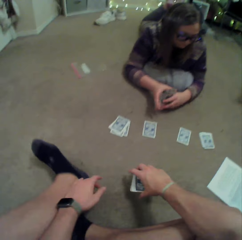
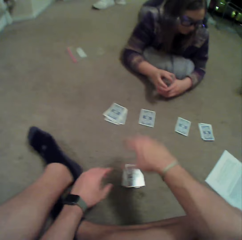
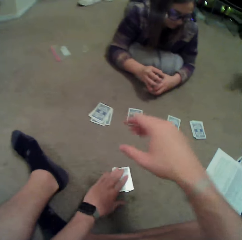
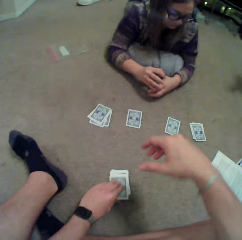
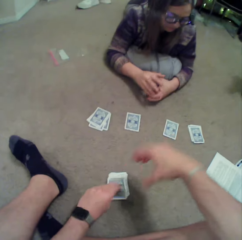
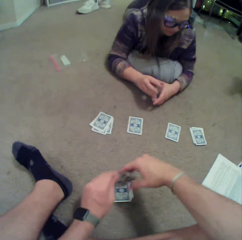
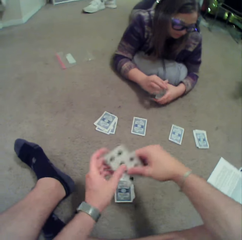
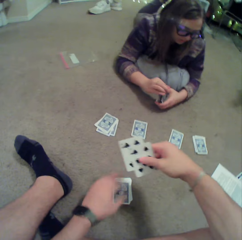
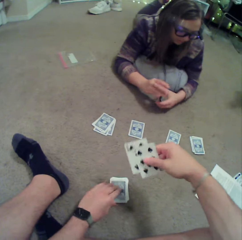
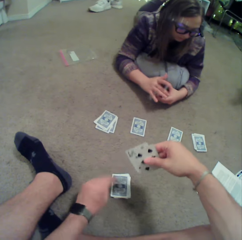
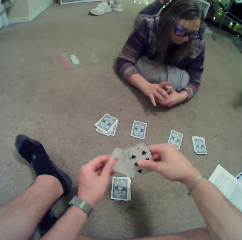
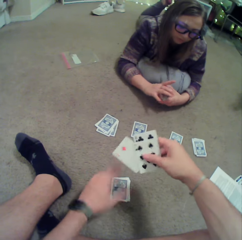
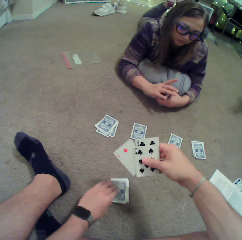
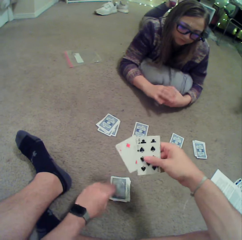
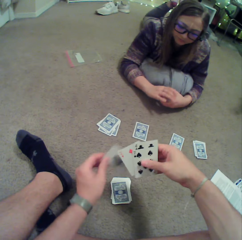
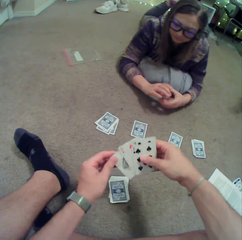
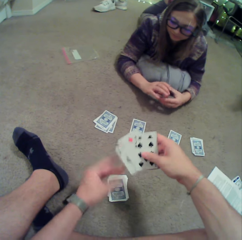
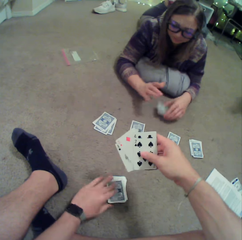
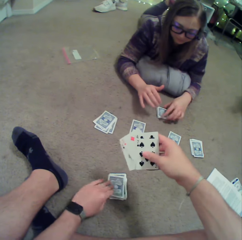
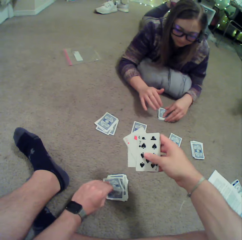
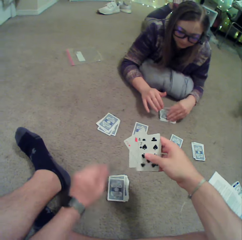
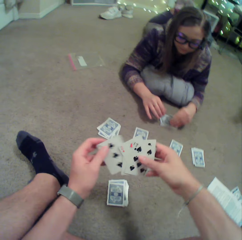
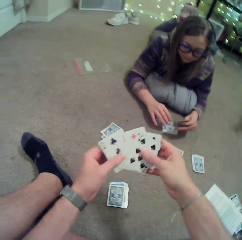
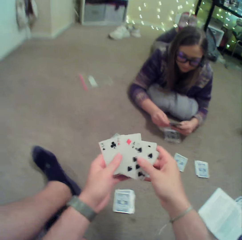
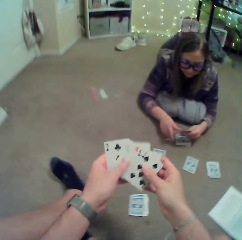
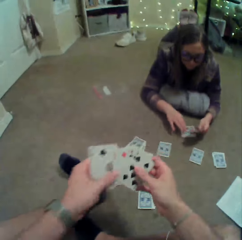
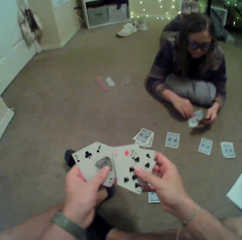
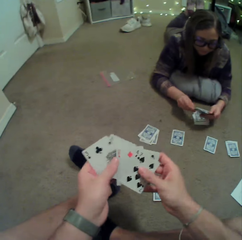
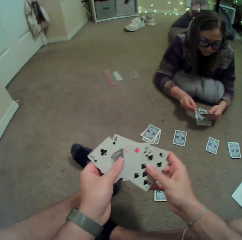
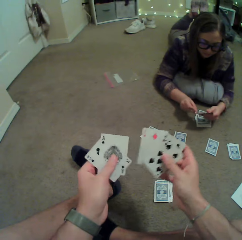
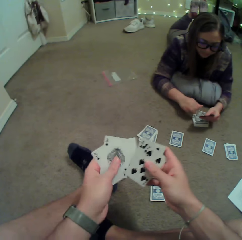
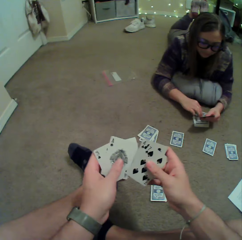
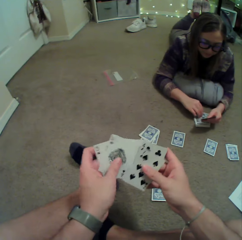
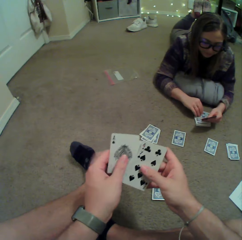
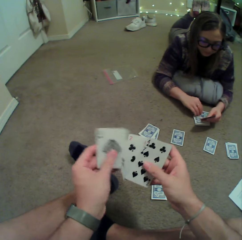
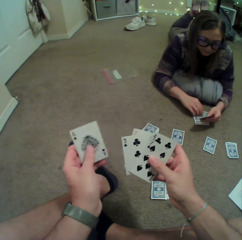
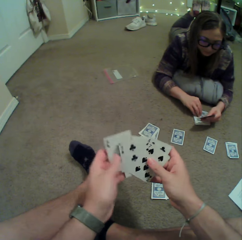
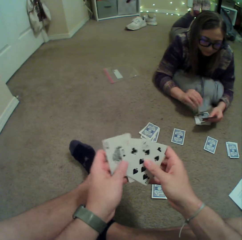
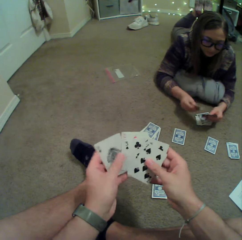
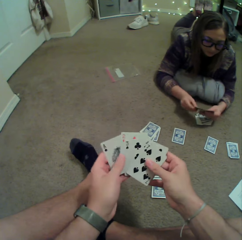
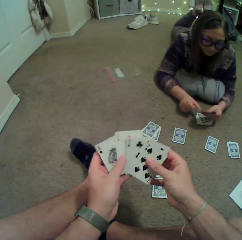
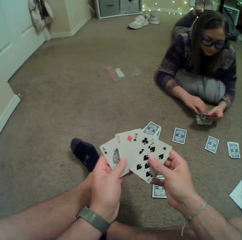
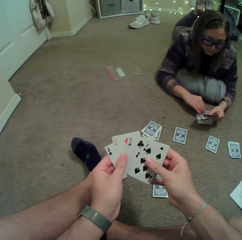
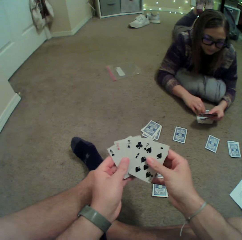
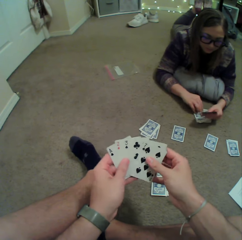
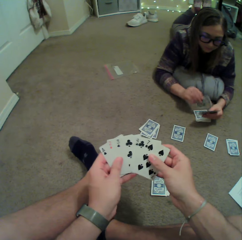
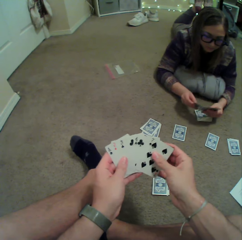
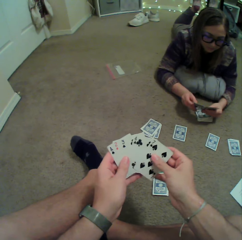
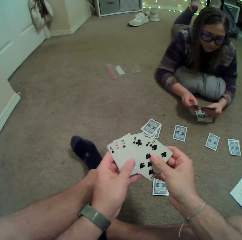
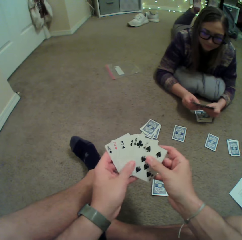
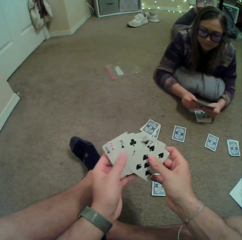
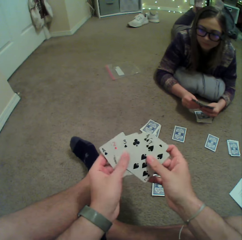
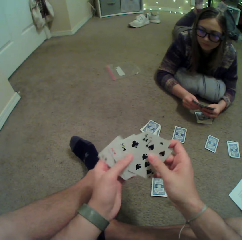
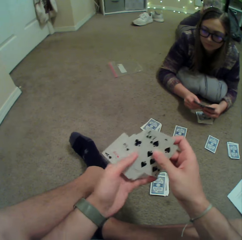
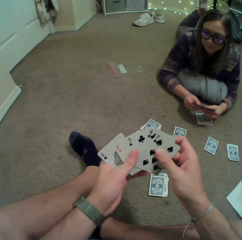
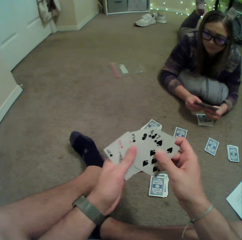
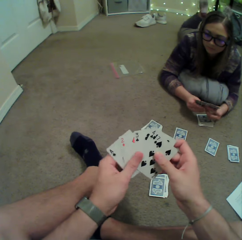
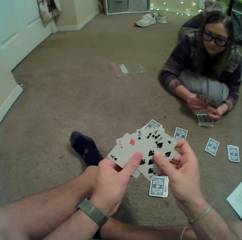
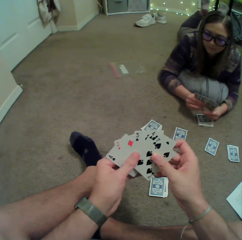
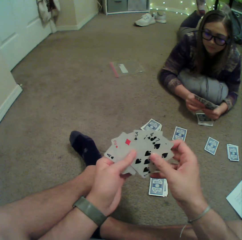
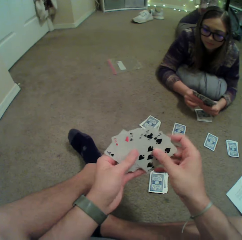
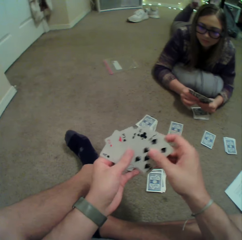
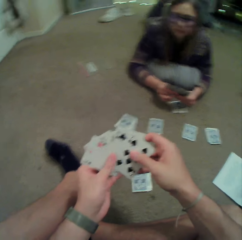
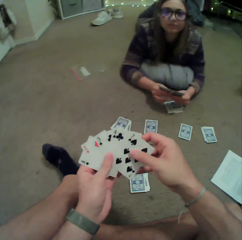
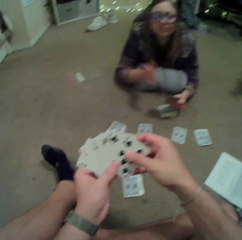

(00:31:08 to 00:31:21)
The camera wearer puts the cards on the floor. They pick up a card on the floor repeatedly. The lady puts cards on the floor. The camera wearer picks up a card on the floor. The lady picks up a card on the floor. She does so again. The camera wearer checks the cards. They pick up a card on the floor and arrange the cards in hand.

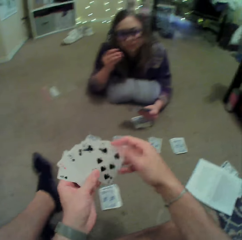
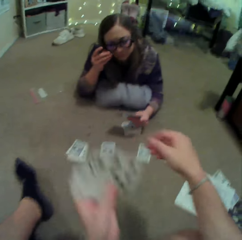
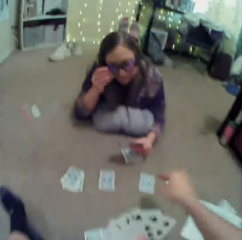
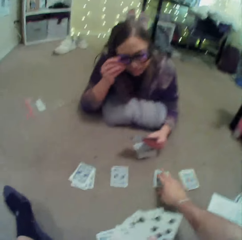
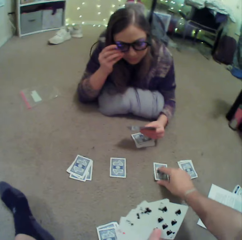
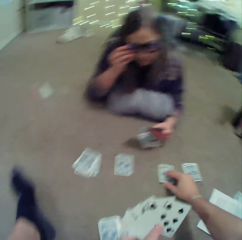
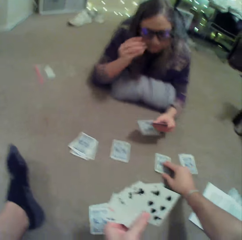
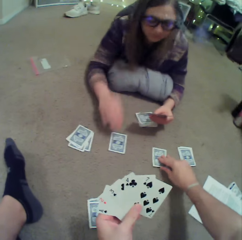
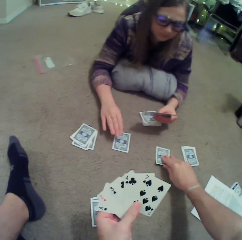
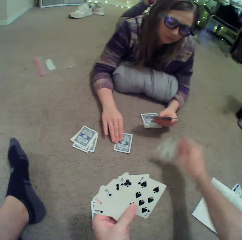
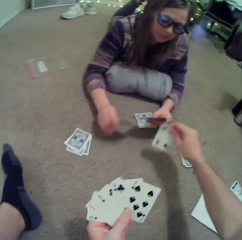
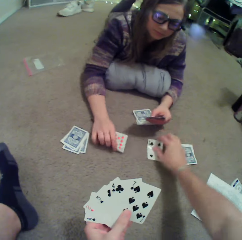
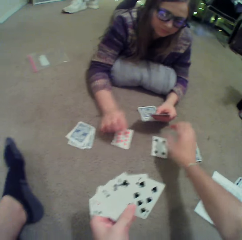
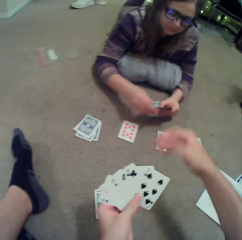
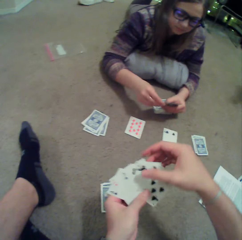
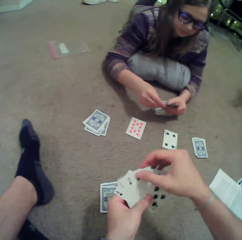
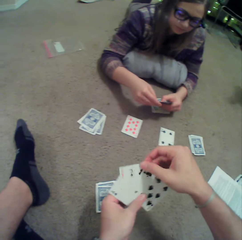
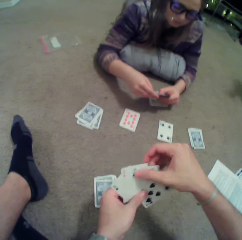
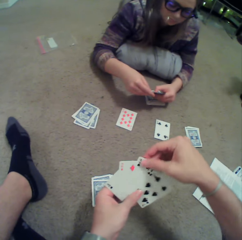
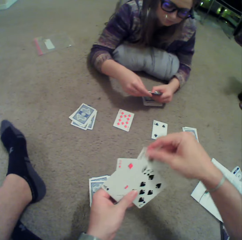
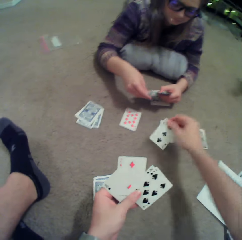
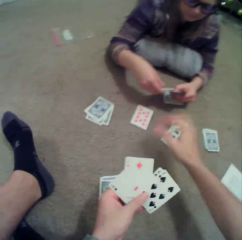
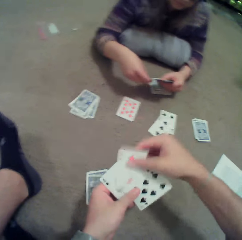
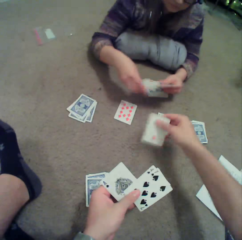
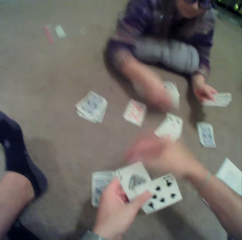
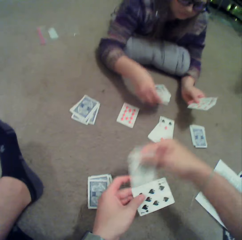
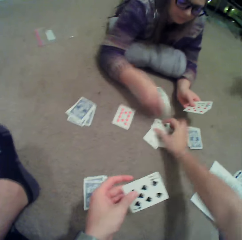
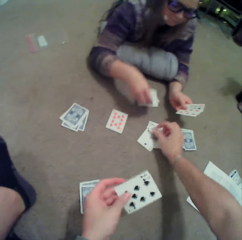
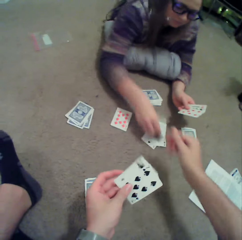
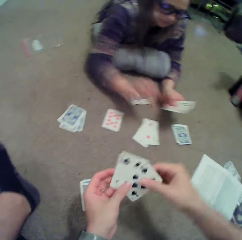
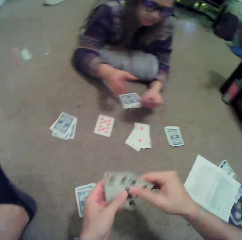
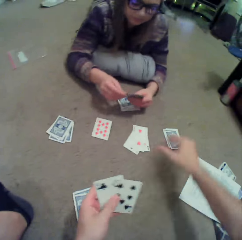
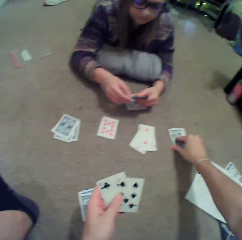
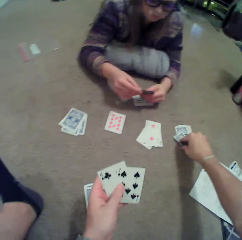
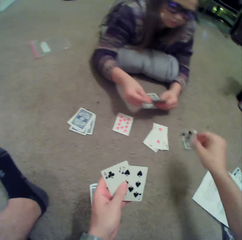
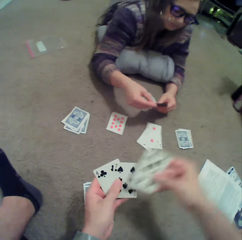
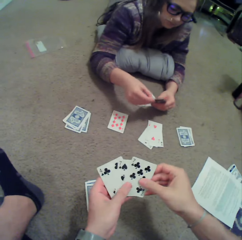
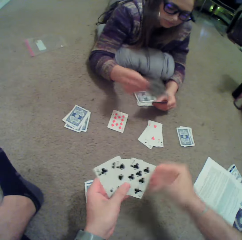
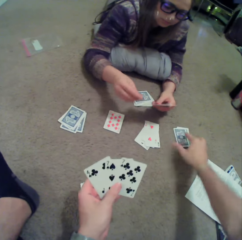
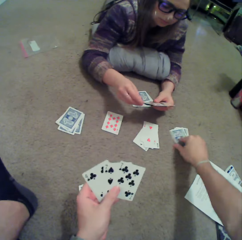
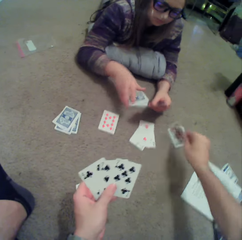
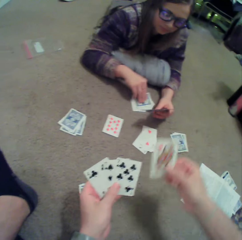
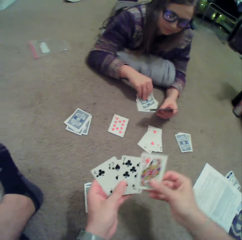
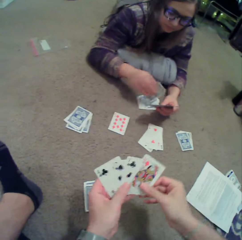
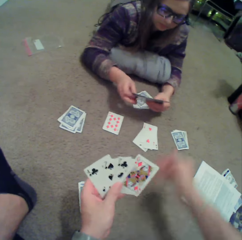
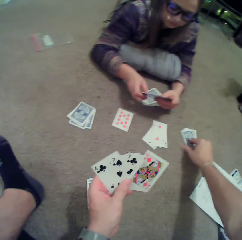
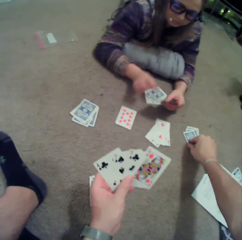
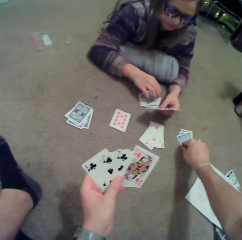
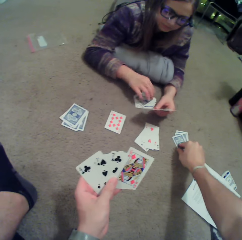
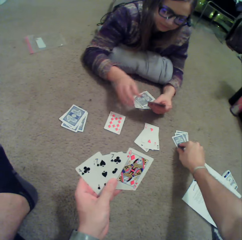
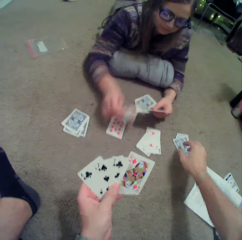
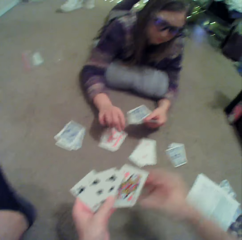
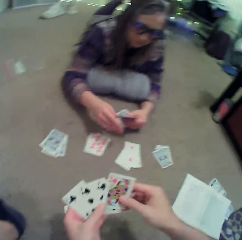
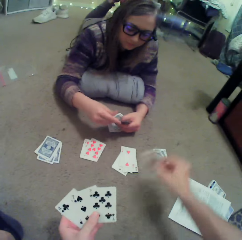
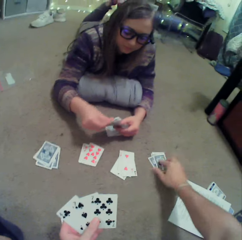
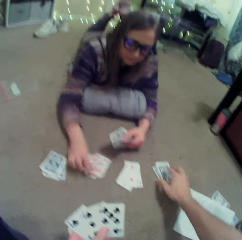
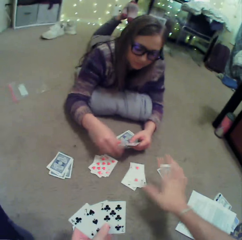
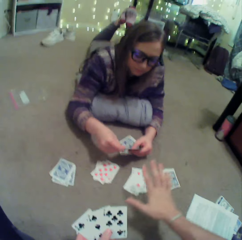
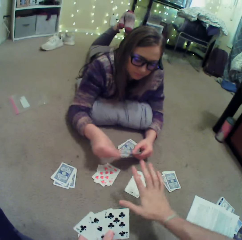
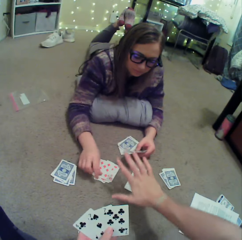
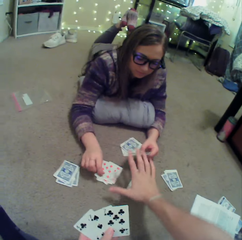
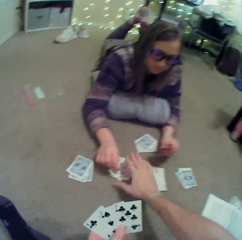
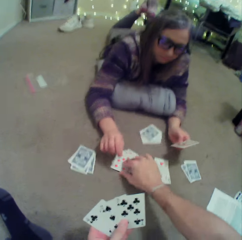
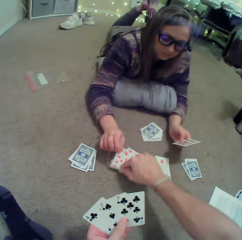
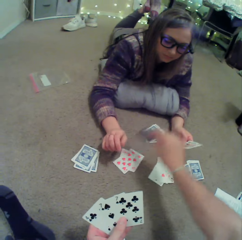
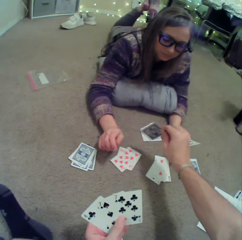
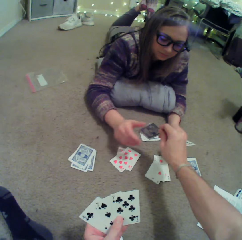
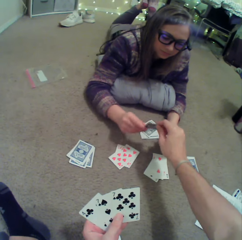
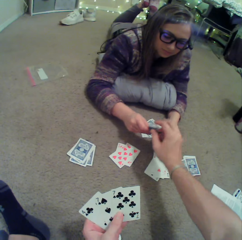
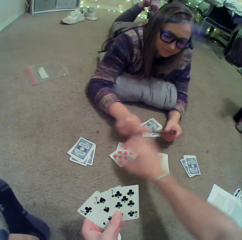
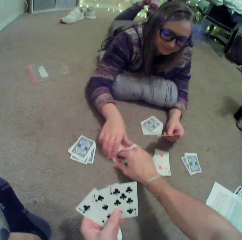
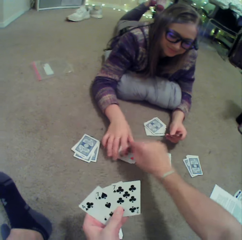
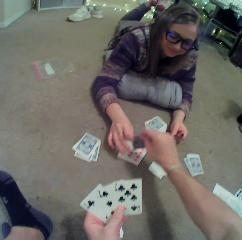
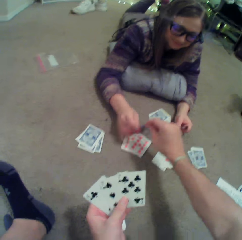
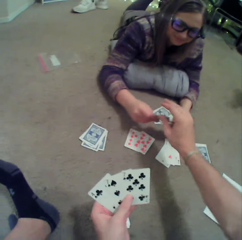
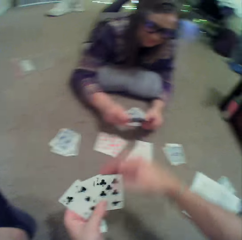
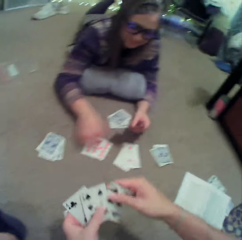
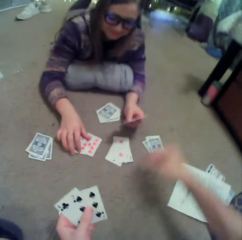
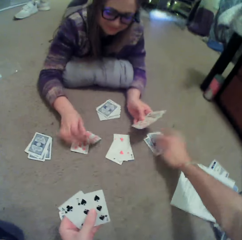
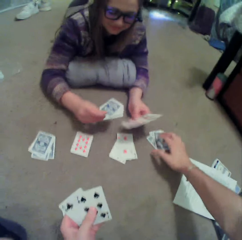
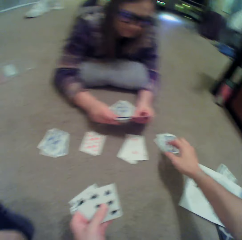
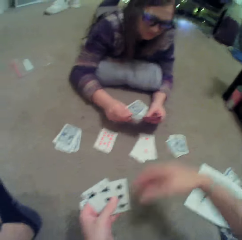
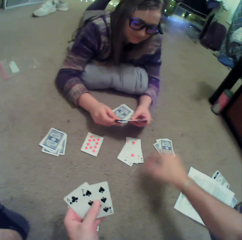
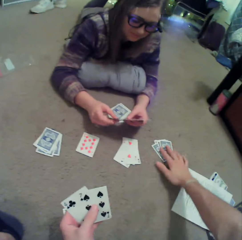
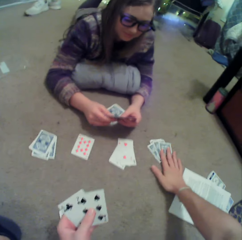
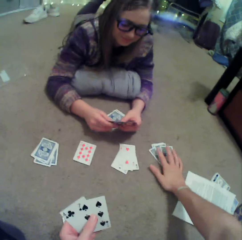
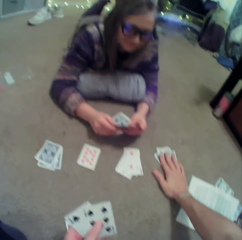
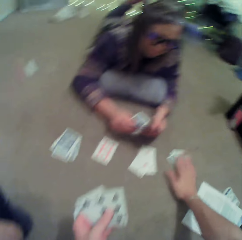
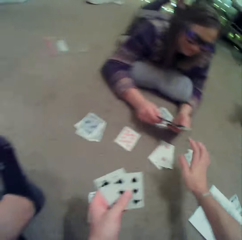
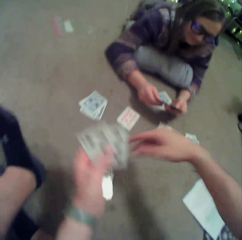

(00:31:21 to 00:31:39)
The lady touches the shades. The camera wearer turns a card on the floor. They touch the card. The lady turns a card or dress on the floor. The camera wearer puts a card on the floor. The lady puts a card on the floor. The camera wearer picks up a card on the floor repeatedly. The lady puts a card on the floor. The camera wearer puts a card on the floor. The lady puts a card on the floor. The camera wearer picks up a card on the floor and gives a card to the lady. They pick up a card on the floor and give a card to the lady. The lady picks up a card on the floor. The camera wearer puts the card down. They touch a card on the floor.
